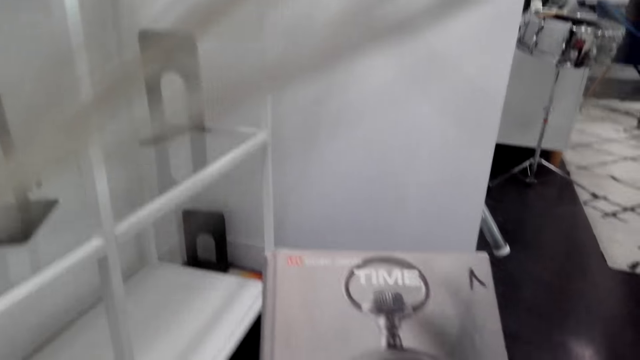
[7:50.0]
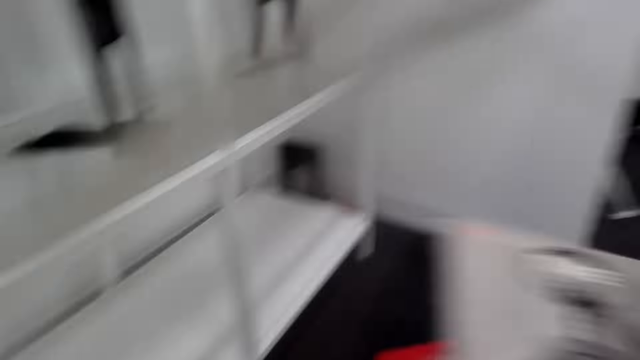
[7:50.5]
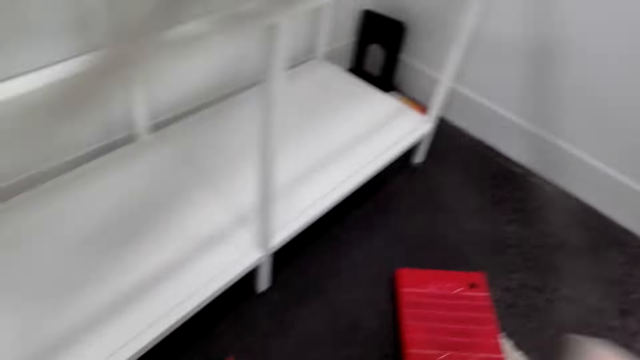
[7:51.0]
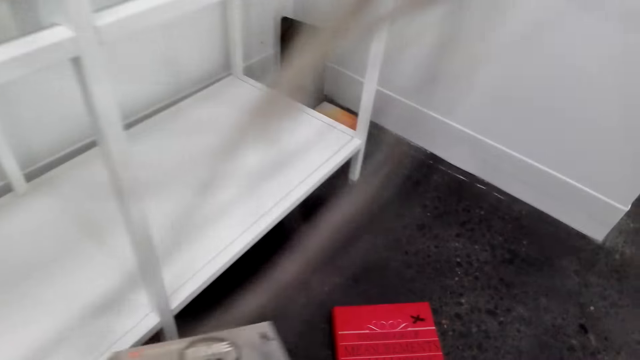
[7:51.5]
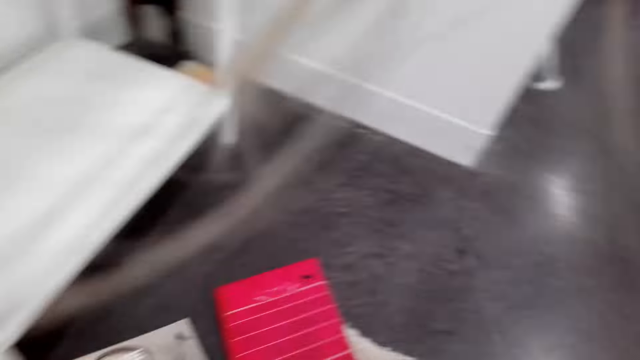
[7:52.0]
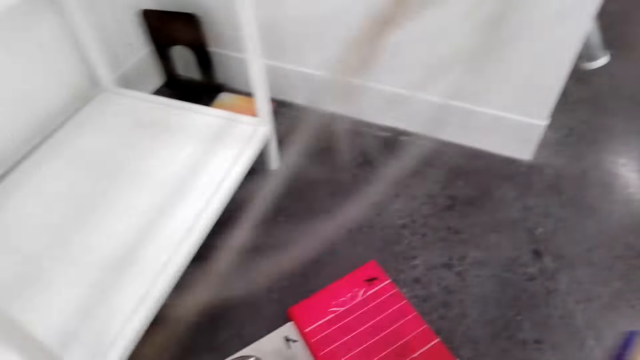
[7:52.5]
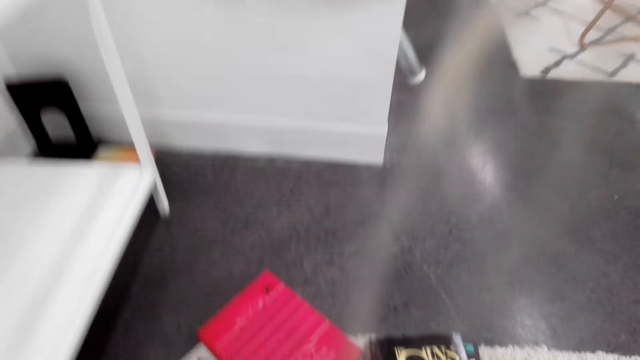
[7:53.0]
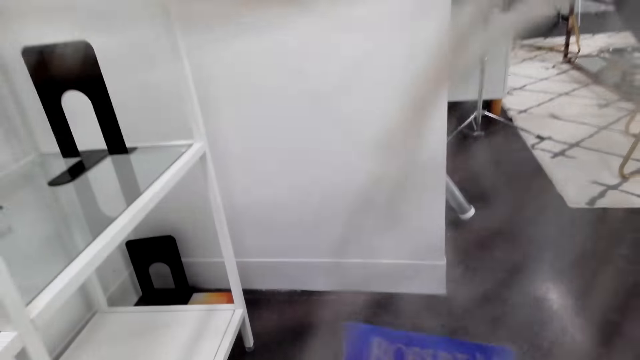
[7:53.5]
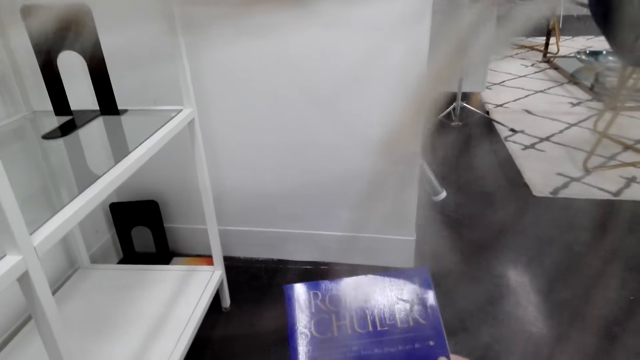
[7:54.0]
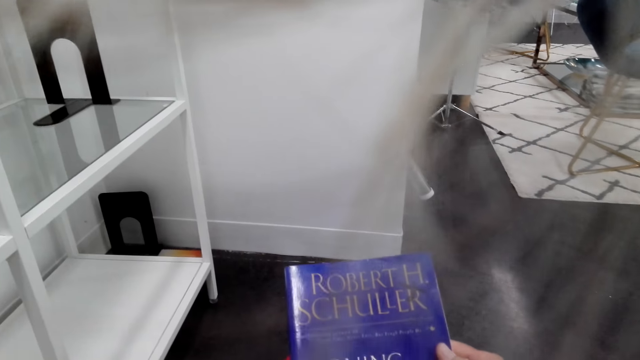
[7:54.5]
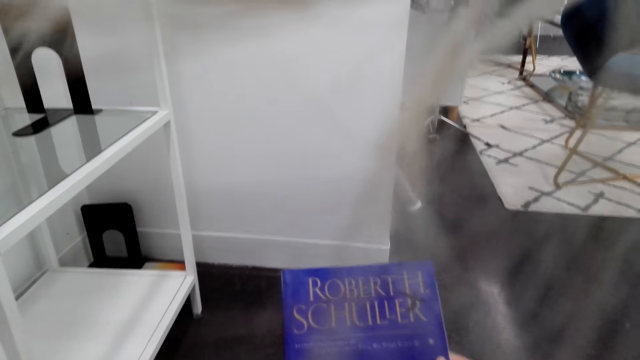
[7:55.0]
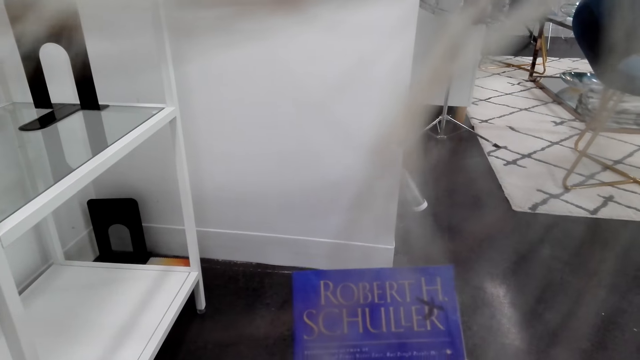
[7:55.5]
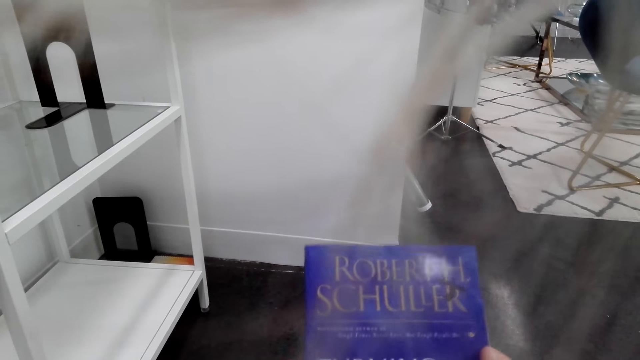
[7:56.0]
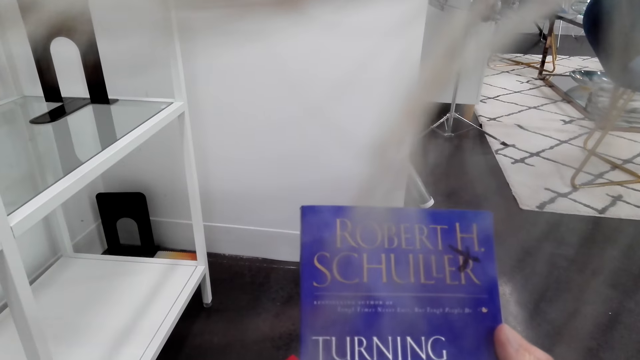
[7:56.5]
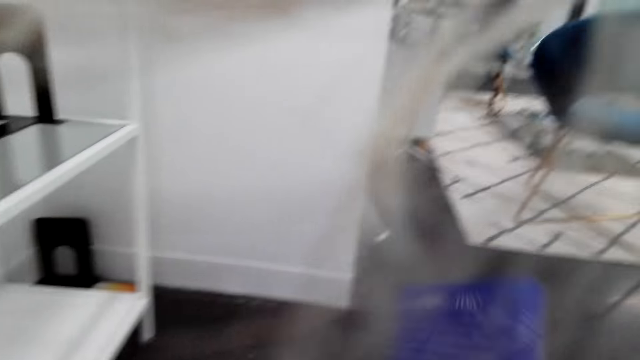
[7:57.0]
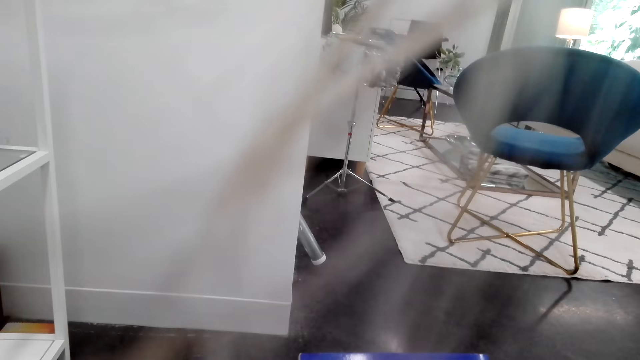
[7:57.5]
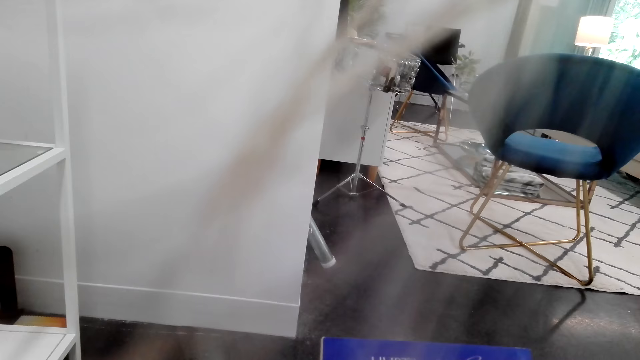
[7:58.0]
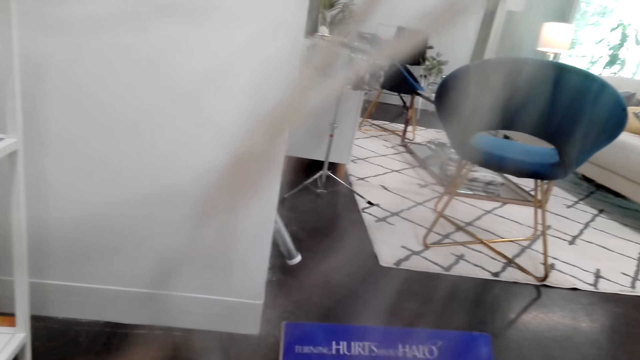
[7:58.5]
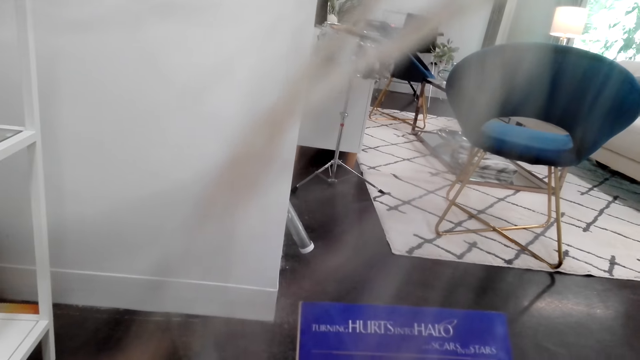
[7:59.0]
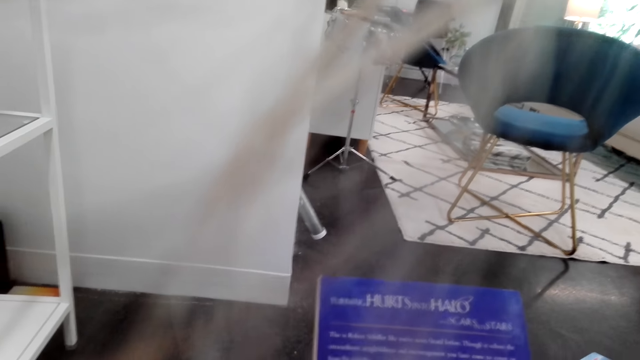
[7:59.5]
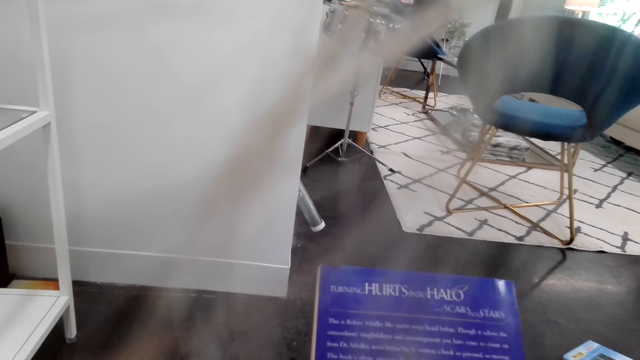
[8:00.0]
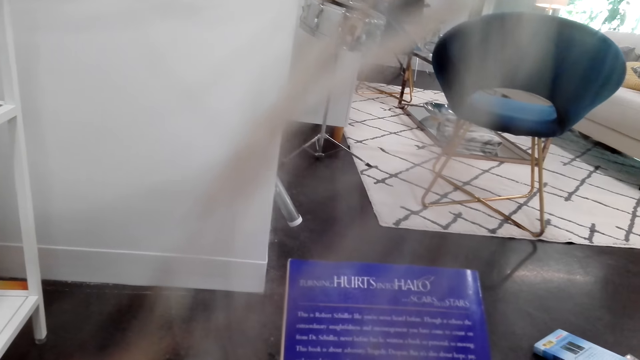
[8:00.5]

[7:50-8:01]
The camera wearer takes a book. They place the novel on the floor. They pick up a novel. They check the novel.

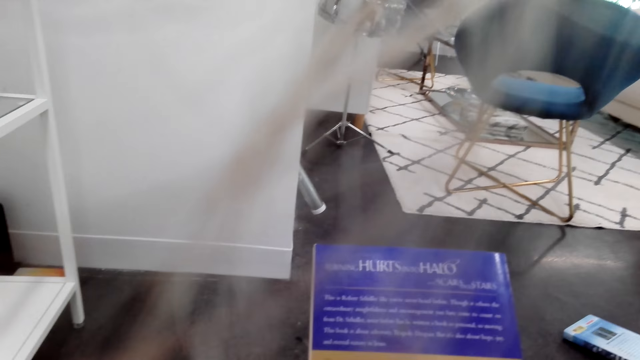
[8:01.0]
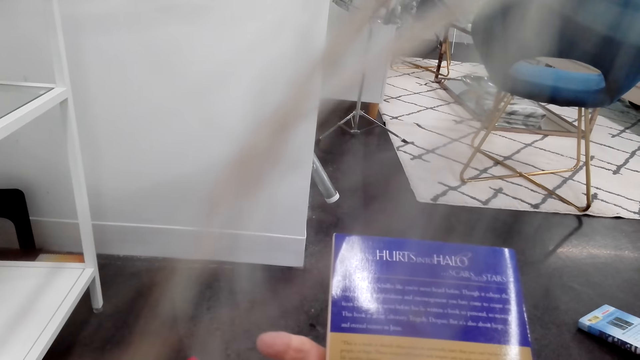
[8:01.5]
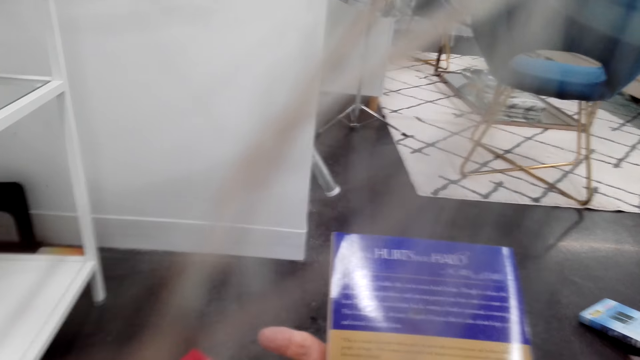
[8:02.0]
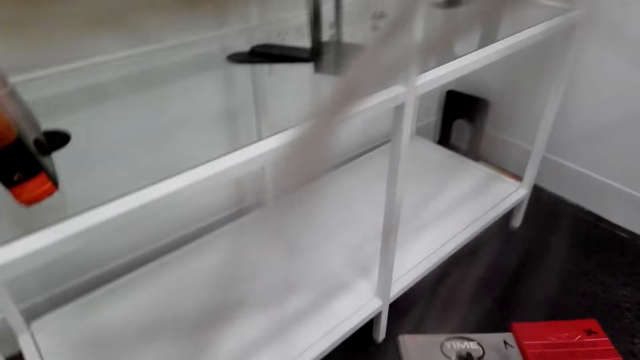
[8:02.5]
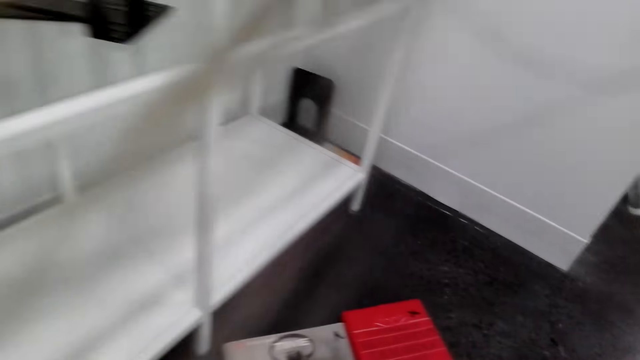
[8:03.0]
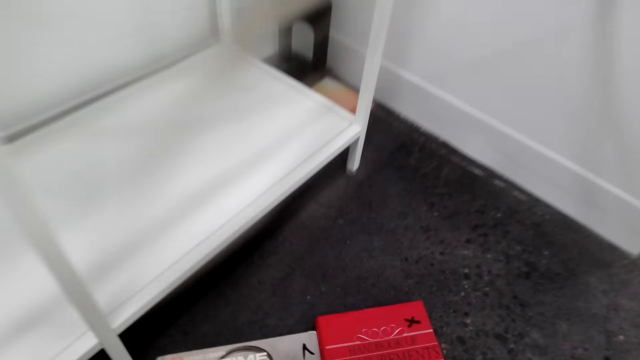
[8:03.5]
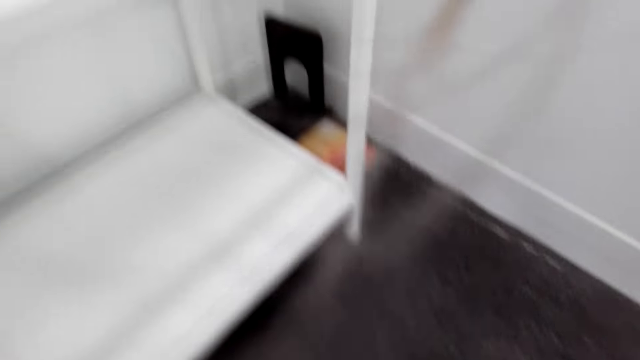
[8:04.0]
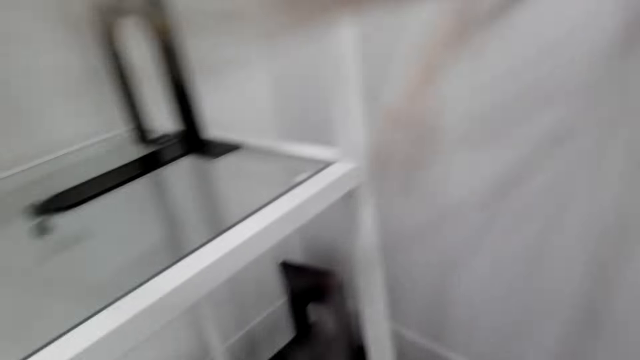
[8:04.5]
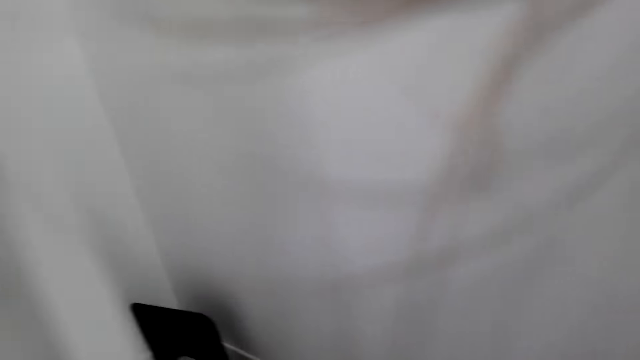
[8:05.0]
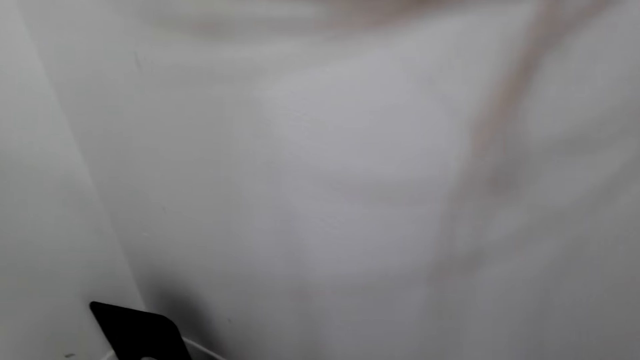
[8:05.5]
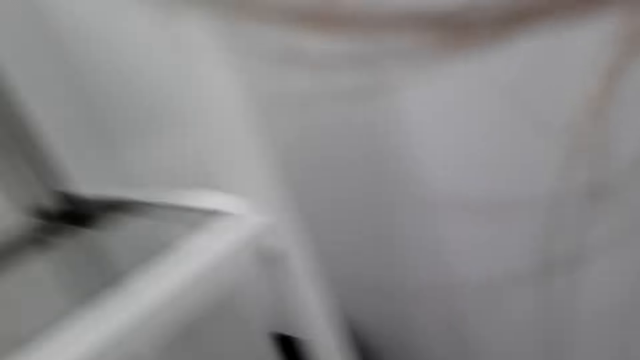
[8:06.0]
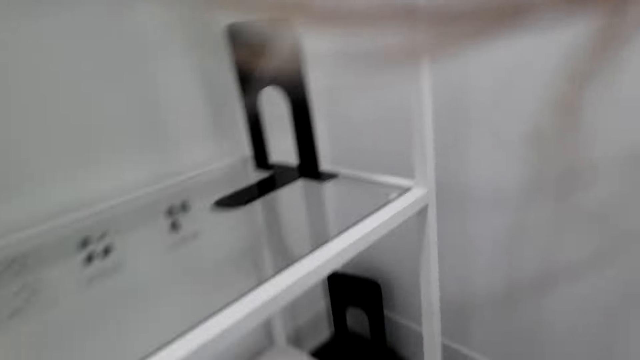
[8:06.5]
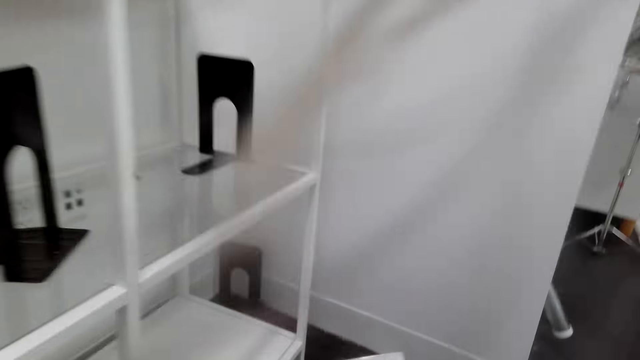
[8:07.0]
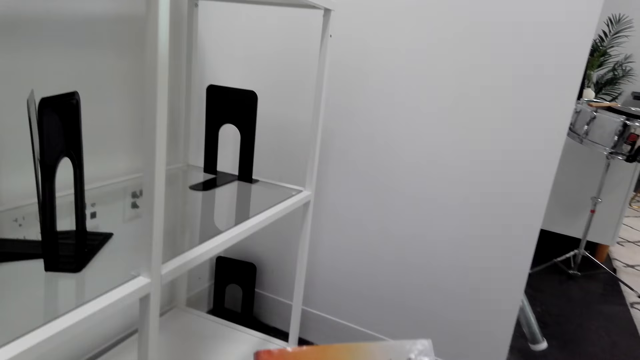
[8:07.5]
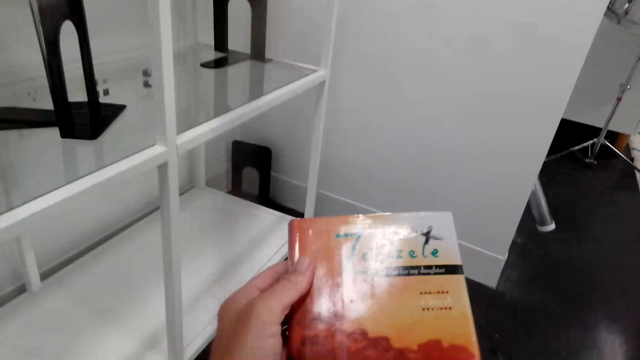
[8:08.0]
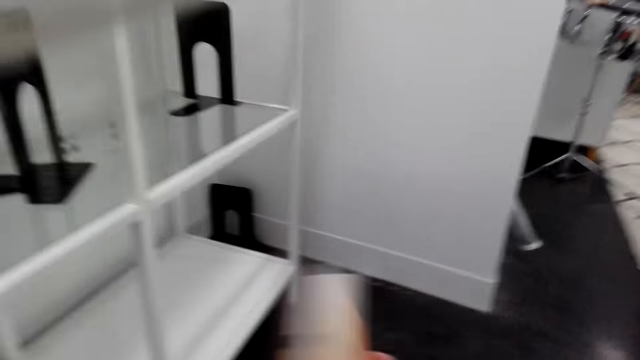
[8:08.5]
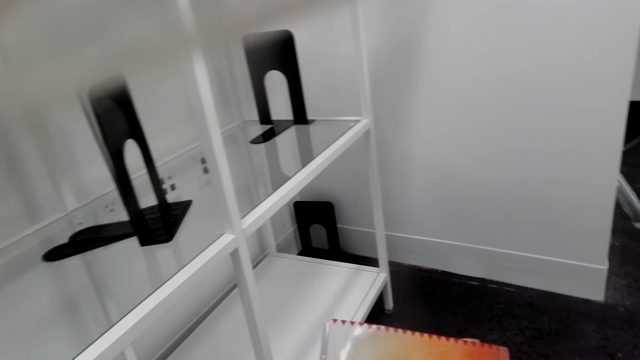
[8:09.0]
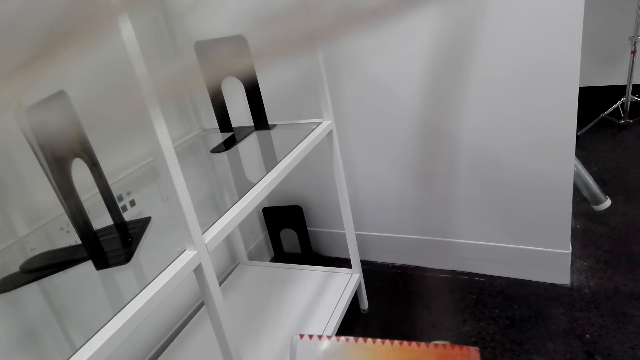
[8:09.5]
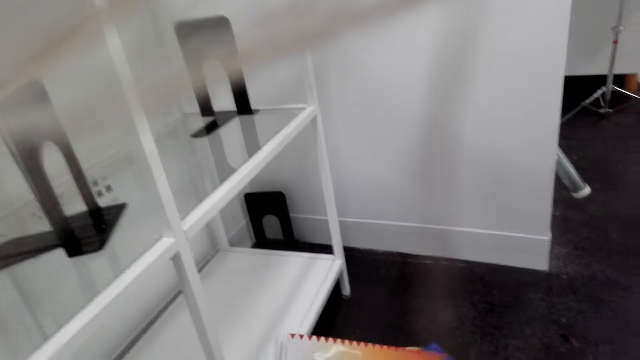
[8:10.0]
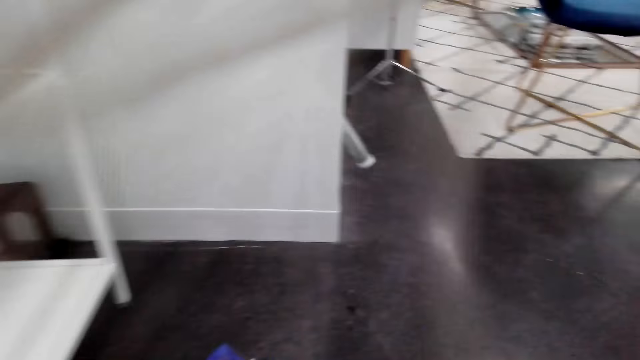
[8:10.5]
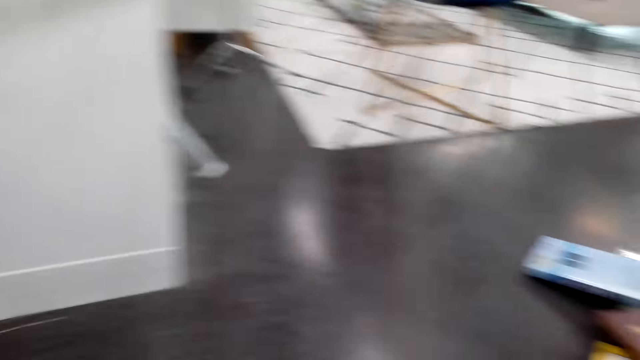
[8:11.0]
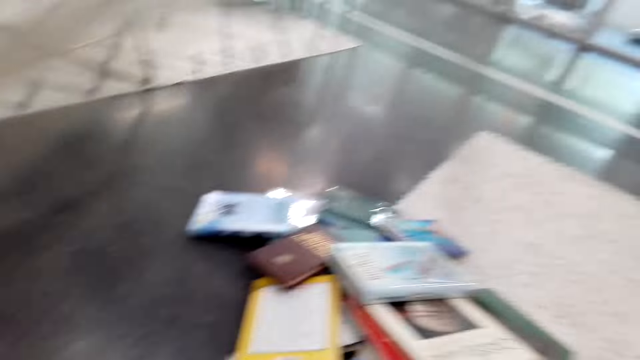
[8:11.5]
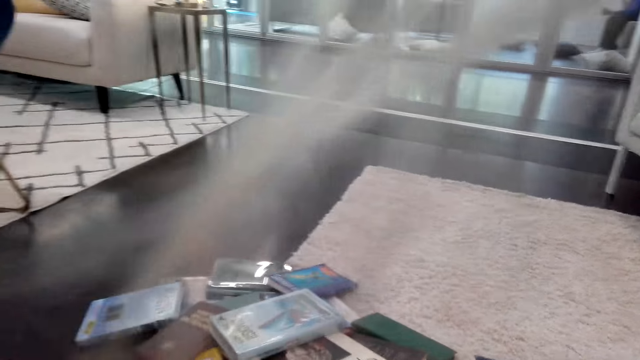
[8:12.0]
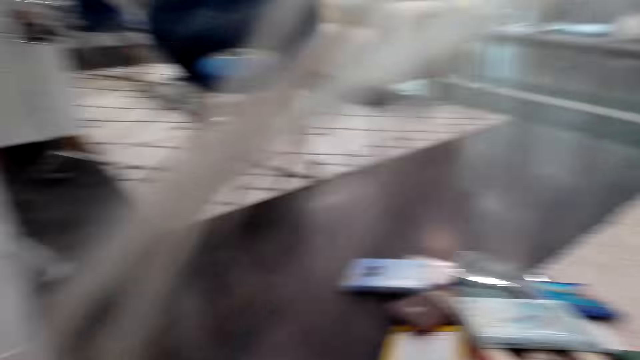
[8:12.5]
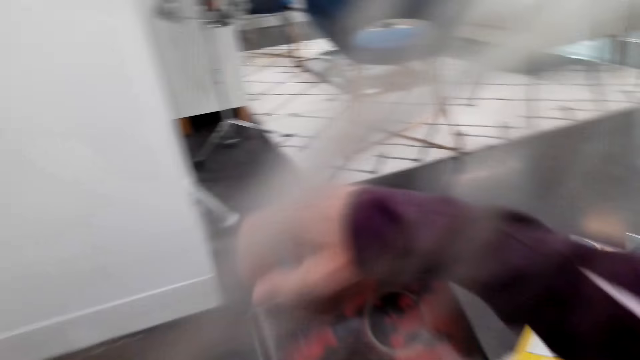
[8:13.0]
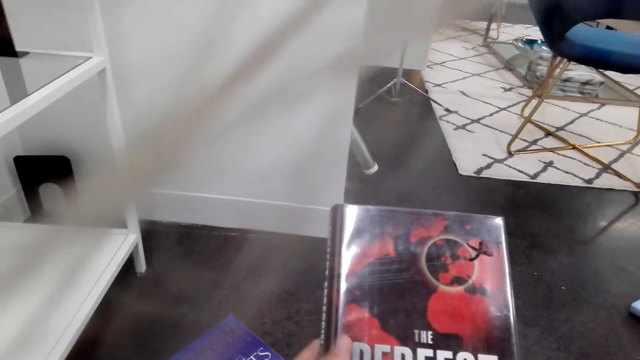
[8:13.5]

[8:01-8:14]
The camera wearer places the novel on the floor. They move about. They pick up a novel. They check the novel. They drop the novel on the floor. They move about. They pick up a novel.
